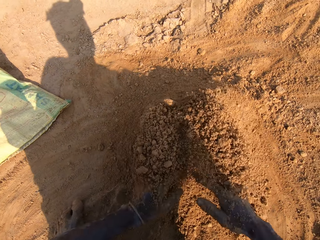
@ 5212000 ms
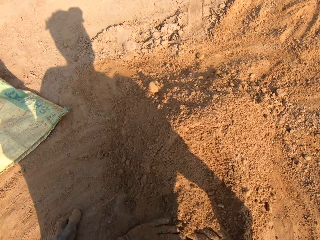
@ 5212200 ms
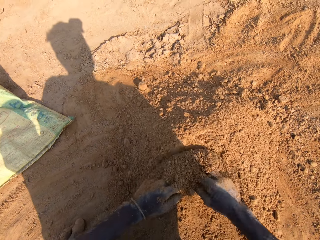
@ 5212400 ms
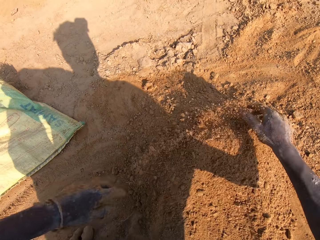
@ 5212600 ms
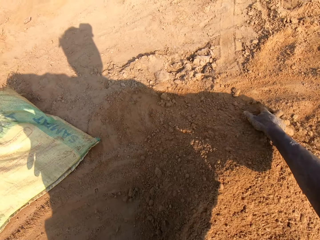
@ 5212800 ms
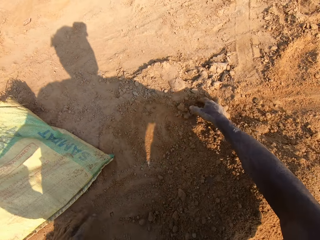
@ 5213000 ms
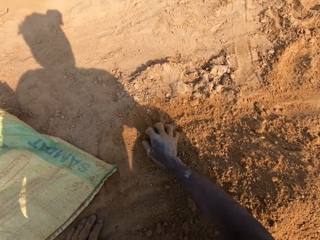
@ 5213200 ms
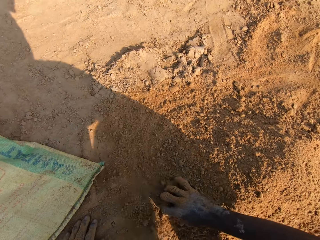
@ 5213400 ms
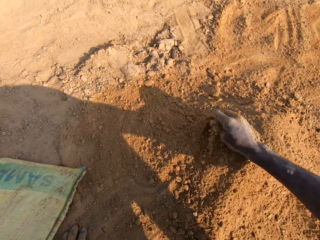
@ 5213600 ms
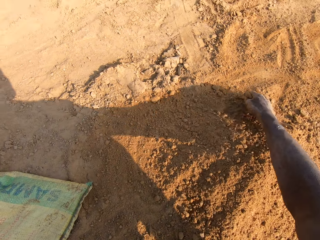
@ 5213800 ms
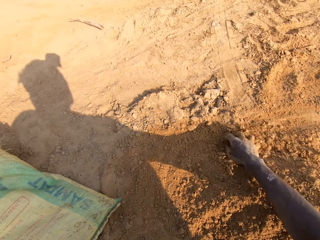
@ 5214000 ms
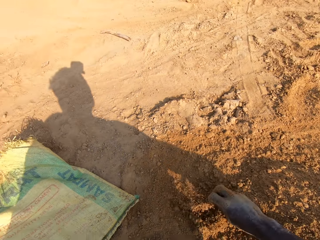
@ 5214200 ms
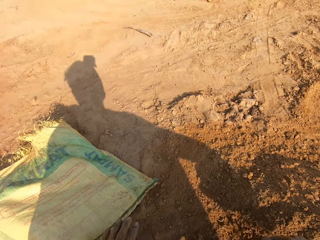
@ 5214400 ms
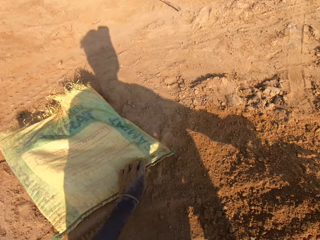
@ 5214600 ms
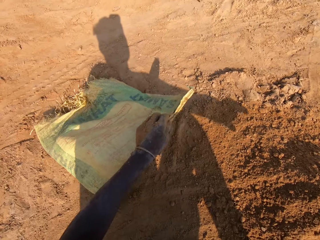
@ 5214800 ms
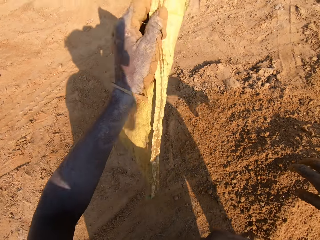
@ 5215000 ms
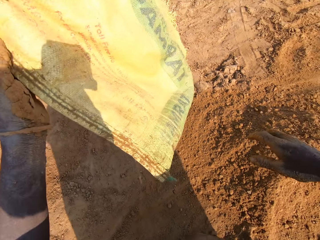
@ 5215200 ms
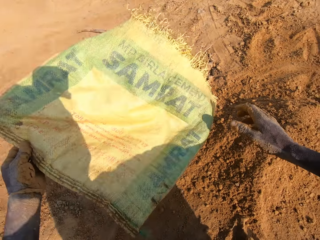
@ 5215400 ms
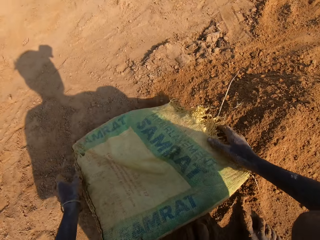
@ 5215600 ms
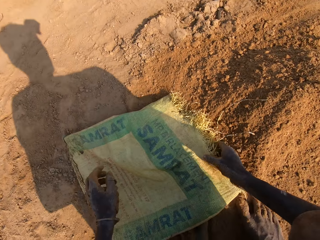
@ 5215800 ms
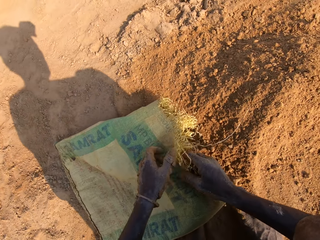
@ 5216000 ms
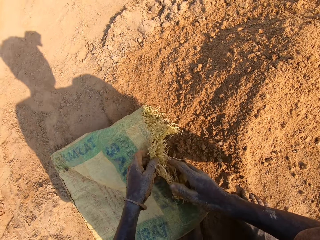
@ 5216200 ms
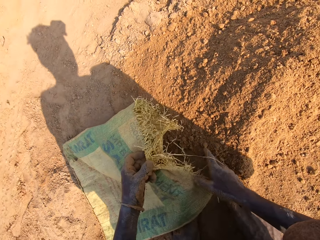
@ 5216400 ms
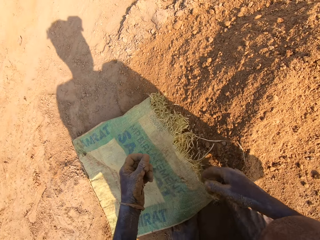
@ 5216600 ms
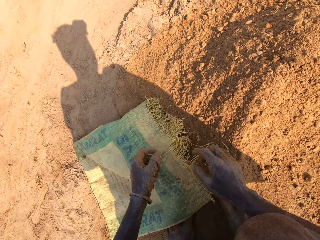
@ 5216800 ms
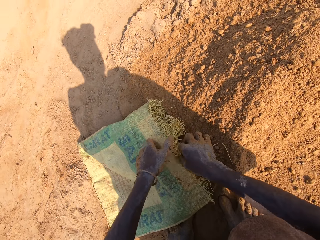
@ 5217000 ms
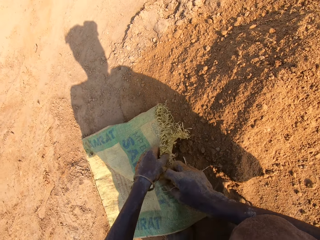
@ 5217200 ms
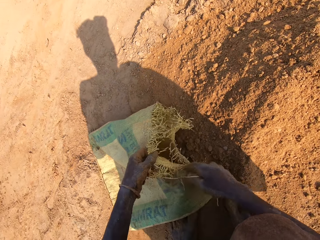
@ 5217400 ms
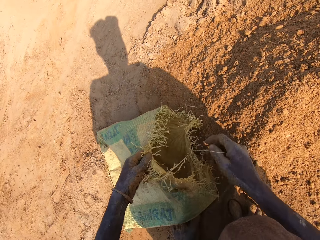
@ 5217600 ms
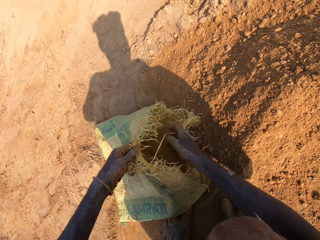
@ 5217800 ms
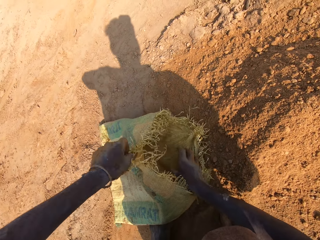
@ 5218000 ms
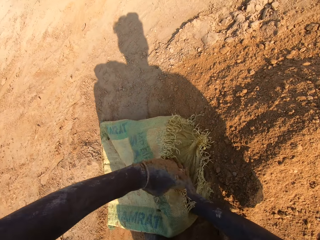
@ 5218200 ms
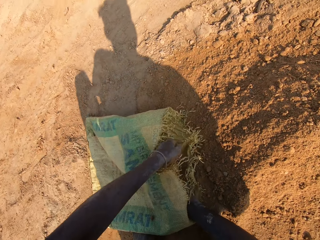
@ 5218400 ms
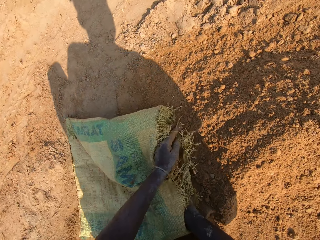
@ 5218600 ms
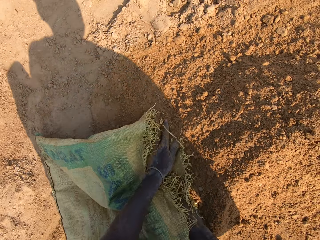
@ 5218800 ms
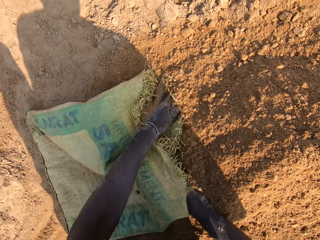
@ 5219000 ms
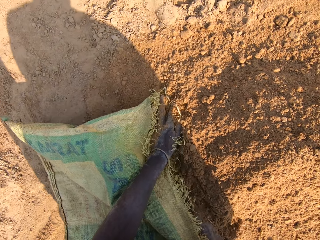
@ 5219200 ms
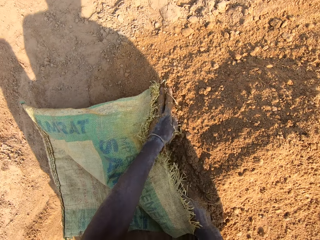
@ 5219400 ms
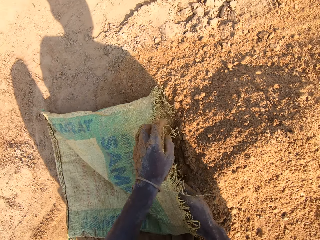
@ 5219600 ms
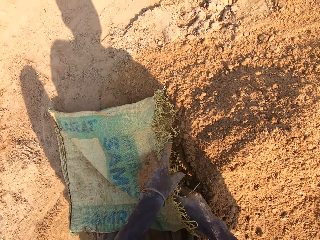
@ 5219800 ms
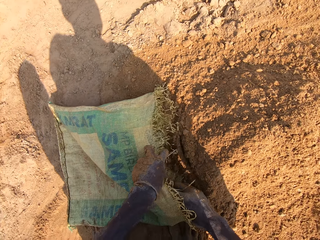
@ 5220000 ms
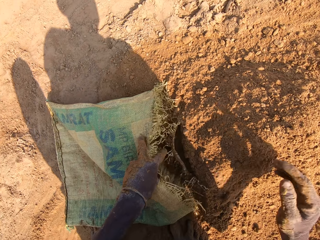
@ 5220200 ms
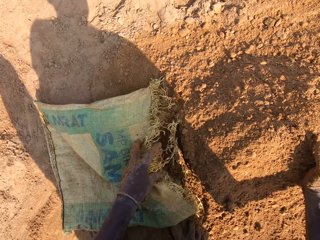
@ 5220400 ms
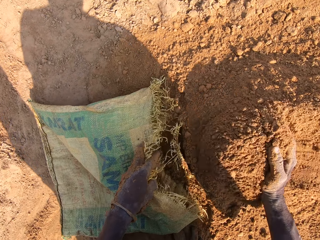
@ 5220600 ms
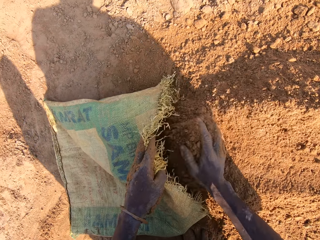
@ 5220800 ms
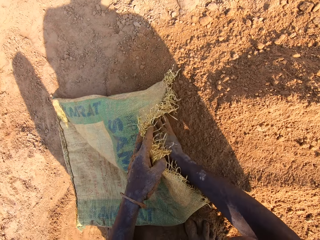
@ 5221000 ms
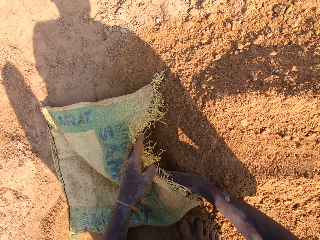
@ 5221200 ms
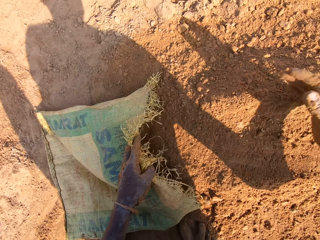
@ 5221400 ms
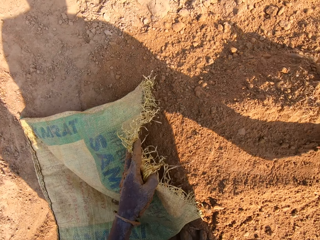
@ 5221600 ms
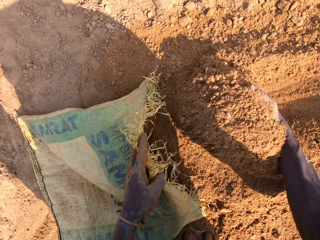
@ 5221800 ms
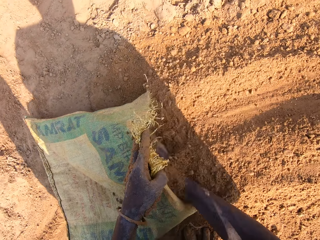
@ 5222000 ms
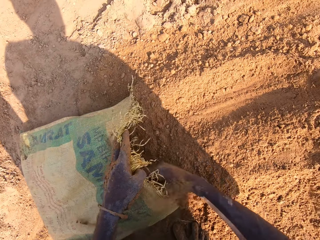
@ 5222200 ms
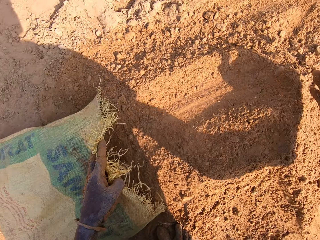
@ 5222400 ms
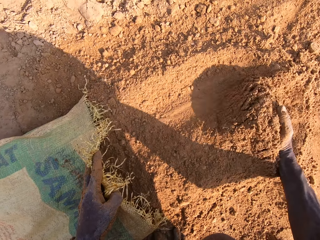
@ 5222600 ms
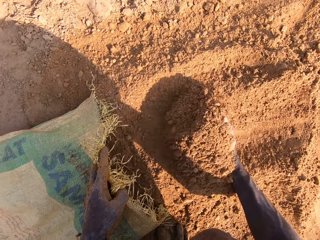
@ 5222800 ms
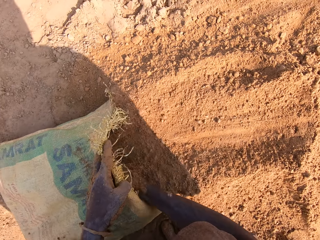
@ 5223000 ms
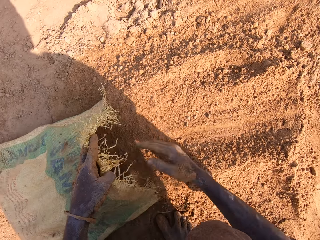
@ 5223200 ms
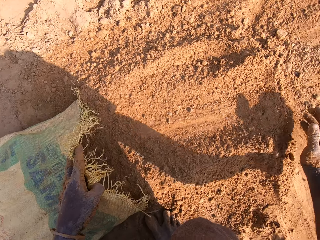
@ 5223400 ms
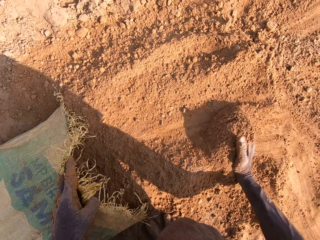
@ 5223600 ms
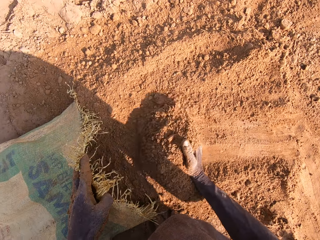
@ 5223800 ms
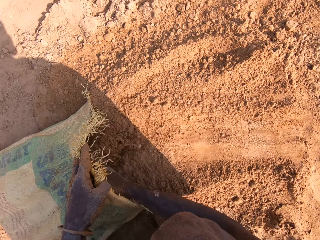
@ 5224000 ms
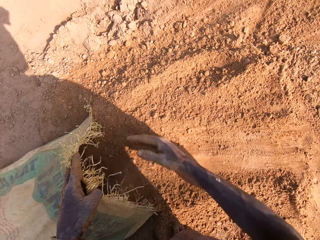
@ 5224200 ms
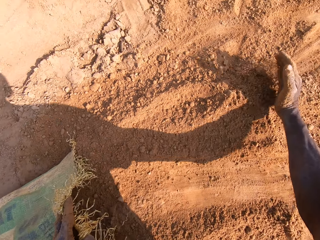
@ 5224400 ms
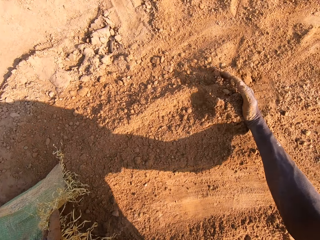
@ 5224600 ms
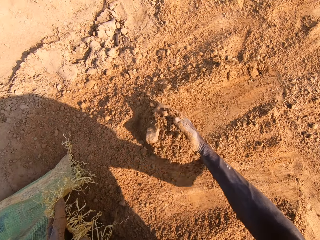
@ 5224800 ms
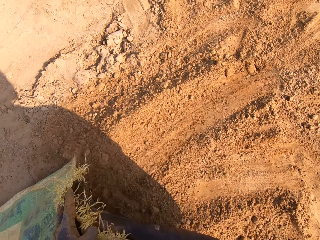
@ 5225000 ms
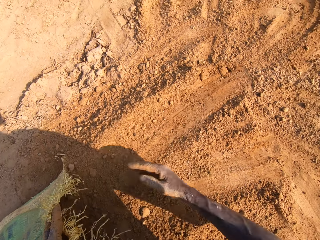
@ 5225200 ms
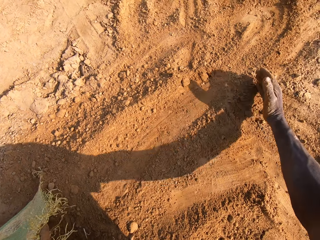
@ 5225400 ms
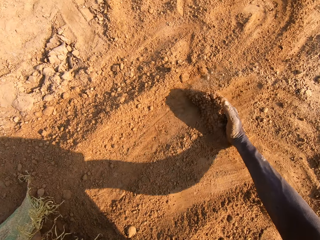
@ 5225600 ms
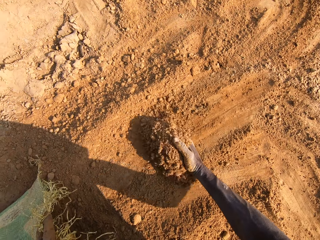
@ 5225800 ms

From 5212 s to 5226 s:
The camera wearer picks up the sack. They fill the sack with the sand.

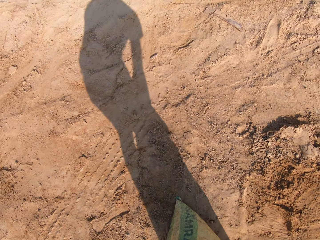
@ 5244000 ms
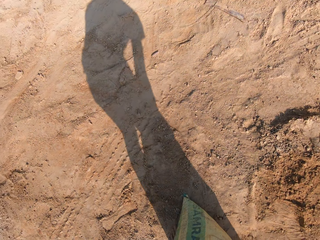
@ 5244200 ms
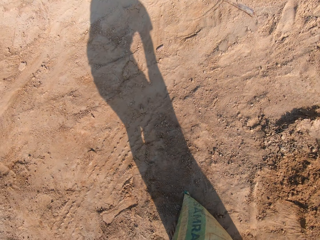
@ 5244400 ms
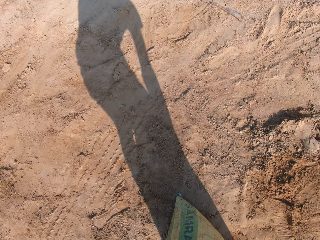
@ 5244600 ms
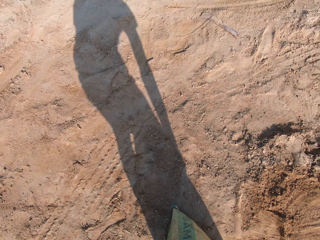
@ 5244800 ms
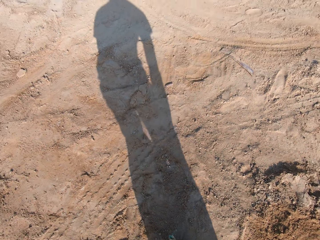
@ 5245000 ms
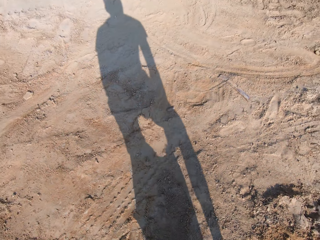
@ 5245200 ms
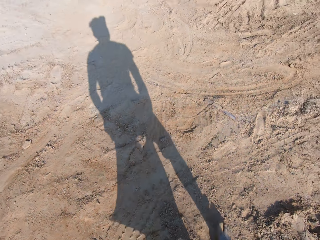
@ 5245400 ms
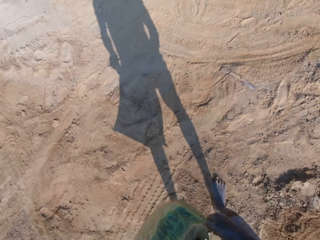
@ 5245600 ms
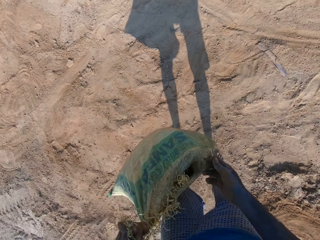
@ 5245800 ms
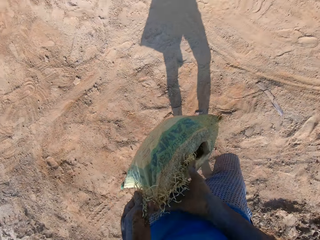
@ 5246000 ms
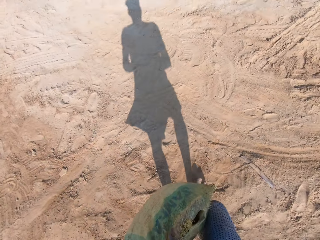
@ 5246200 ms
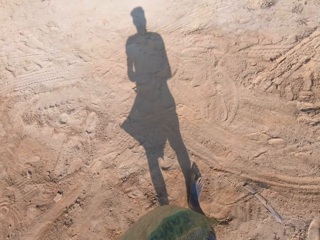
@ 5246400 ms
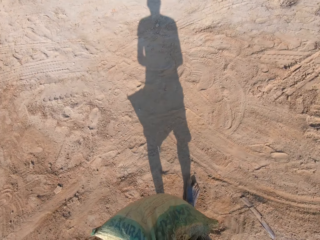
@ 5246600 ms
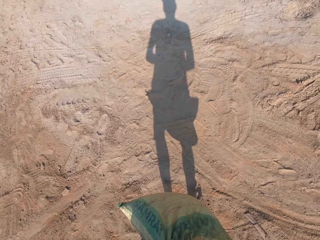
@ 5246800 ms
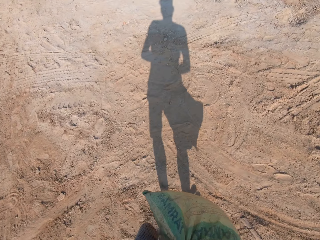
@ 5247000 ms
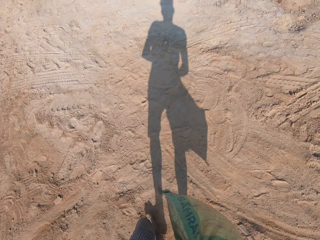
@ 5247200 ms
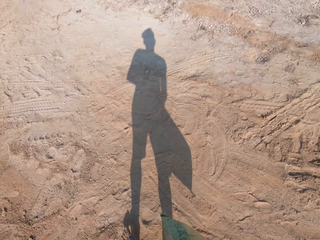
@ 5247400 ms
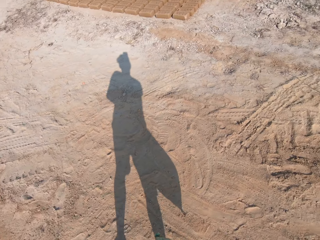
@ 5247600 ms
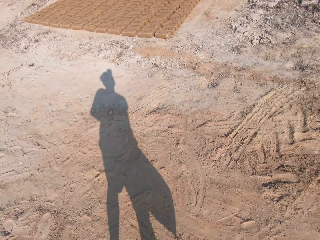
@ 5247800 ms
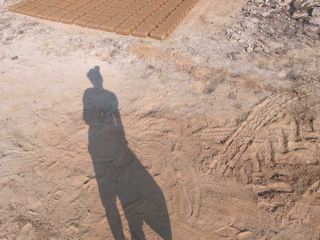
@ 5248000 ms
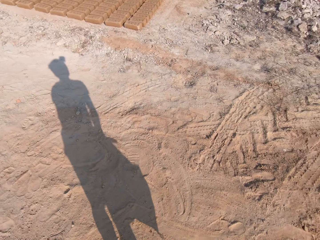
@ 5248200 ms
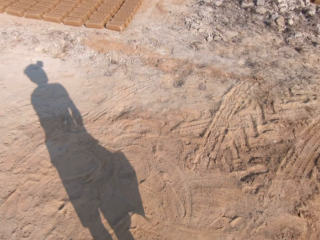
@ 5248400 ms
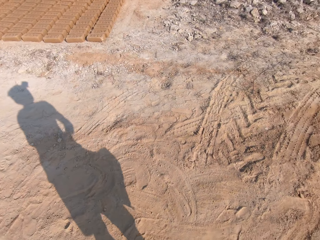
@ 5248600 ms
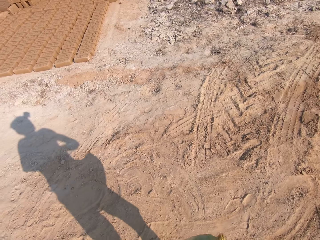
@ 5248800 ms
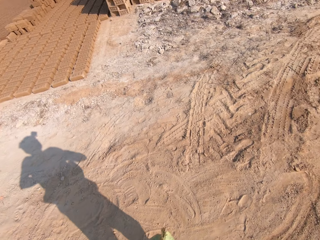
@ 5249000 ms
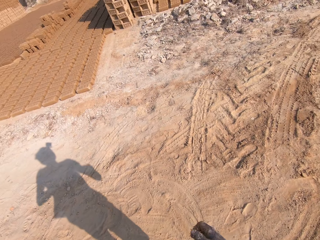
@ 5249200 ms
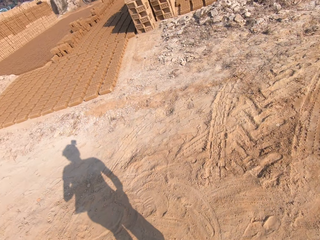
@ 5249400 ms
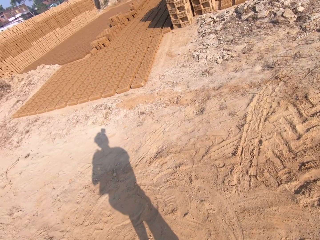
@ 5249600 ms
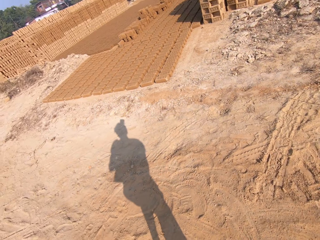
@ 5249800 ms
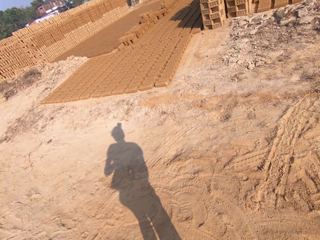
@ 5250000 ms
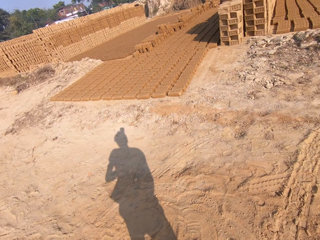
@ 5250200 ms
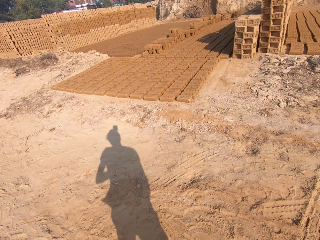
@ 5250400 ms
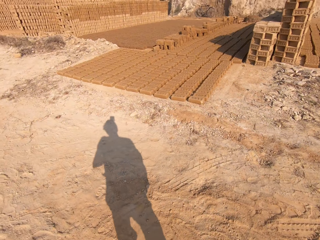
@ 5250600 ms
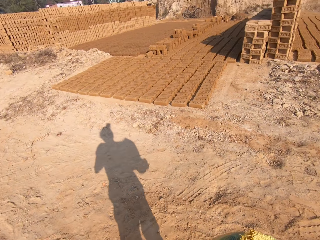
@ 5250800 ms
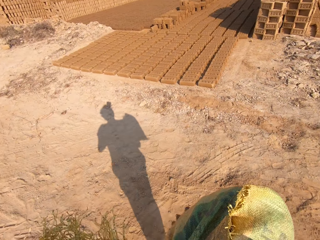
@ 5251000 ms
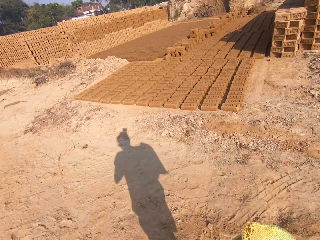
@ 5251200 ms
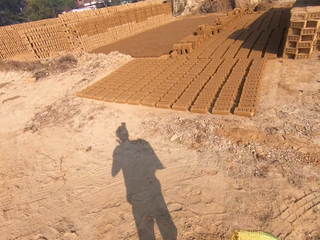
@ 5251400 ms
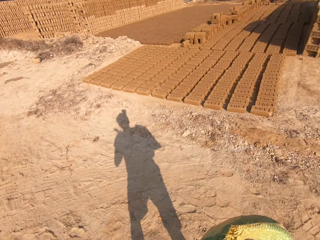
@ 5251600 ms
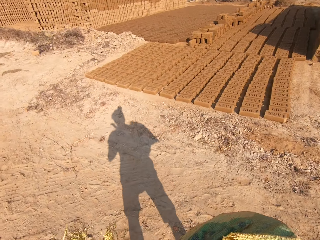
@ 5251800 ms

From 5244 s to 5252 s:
The camera wearer carries the sand in the sack towards the mould of clay beside the bricks.
